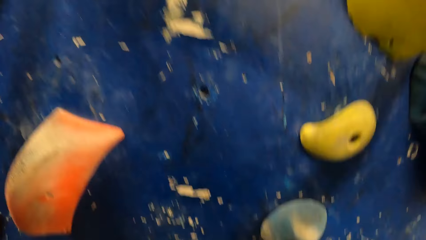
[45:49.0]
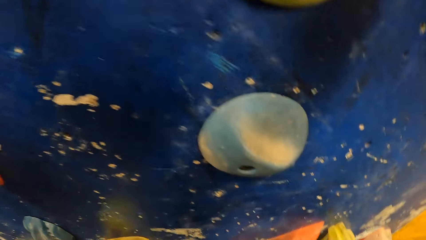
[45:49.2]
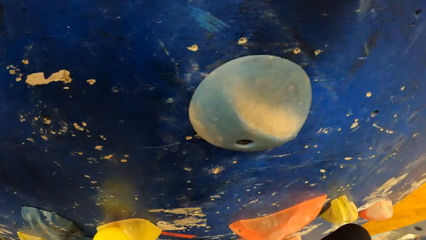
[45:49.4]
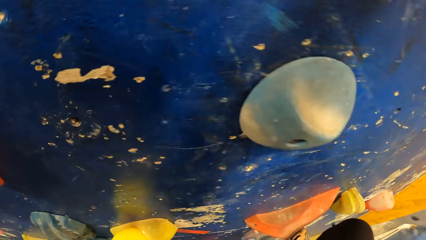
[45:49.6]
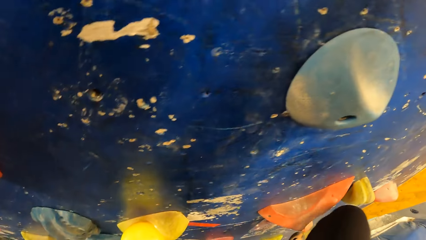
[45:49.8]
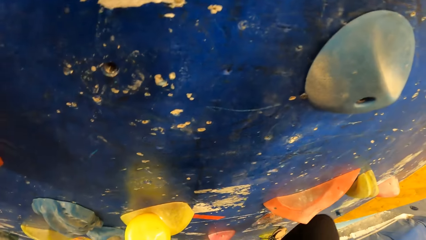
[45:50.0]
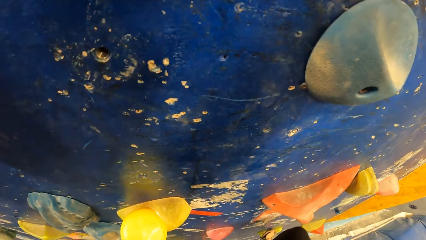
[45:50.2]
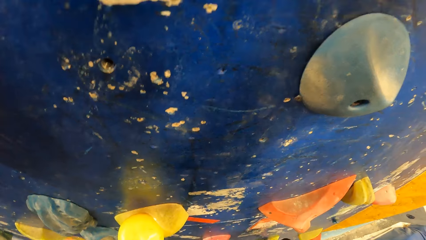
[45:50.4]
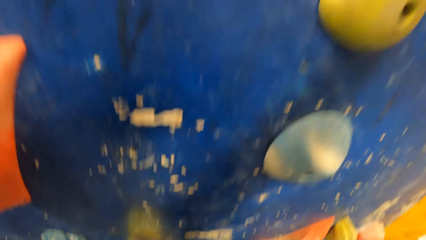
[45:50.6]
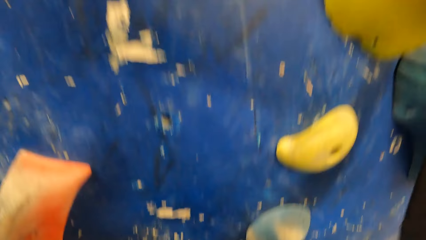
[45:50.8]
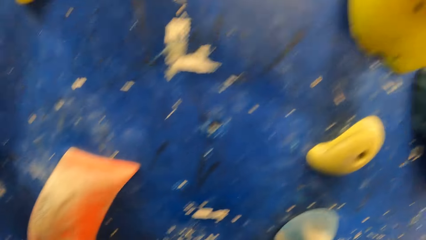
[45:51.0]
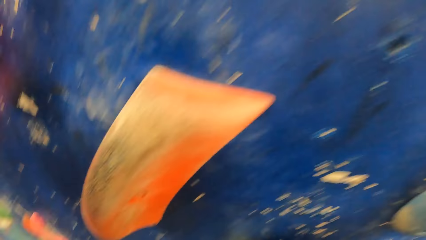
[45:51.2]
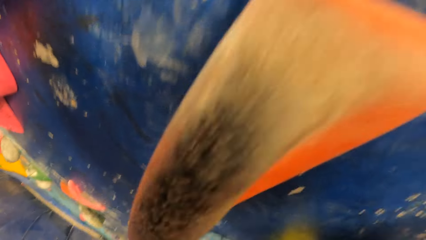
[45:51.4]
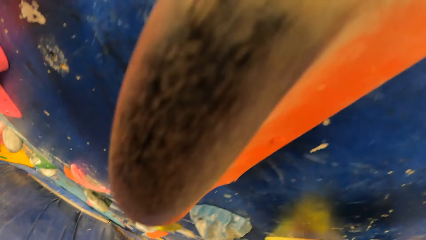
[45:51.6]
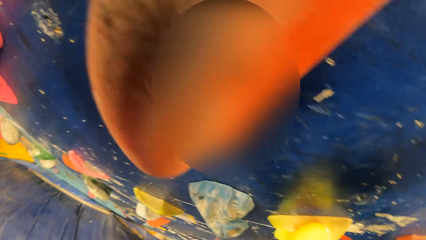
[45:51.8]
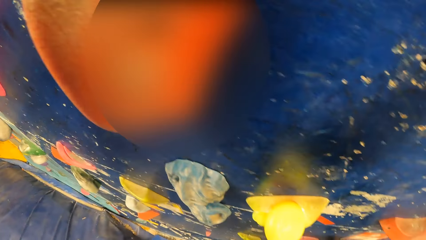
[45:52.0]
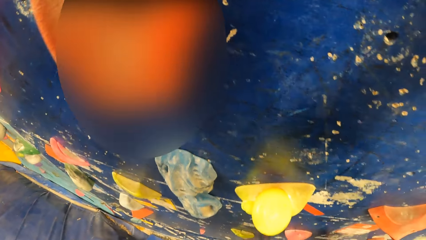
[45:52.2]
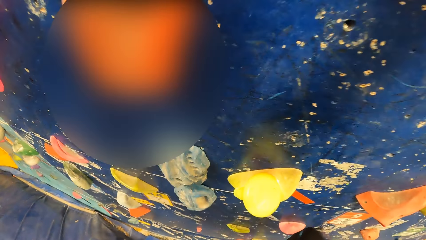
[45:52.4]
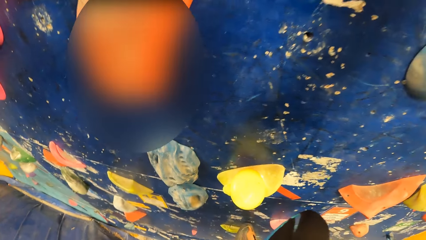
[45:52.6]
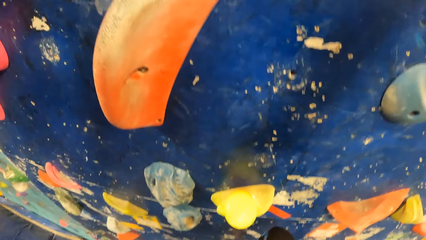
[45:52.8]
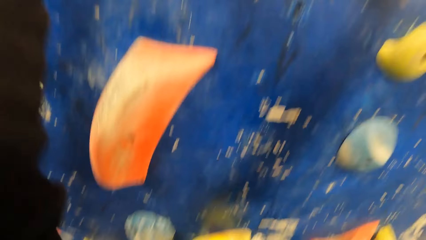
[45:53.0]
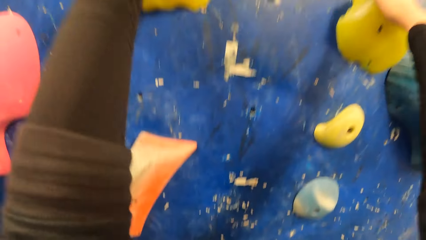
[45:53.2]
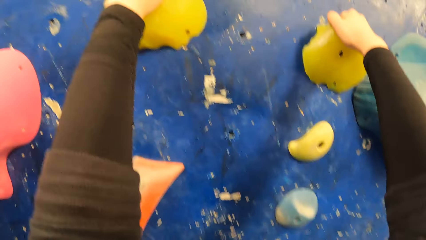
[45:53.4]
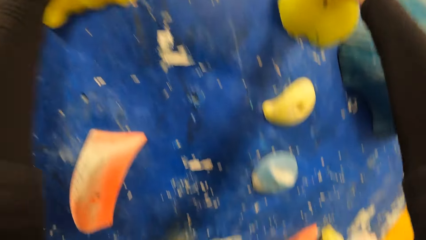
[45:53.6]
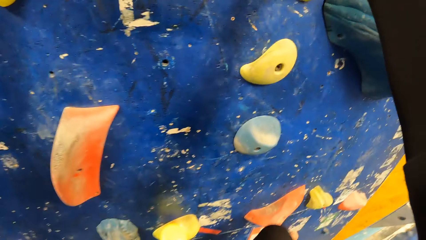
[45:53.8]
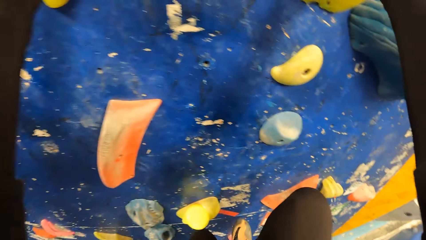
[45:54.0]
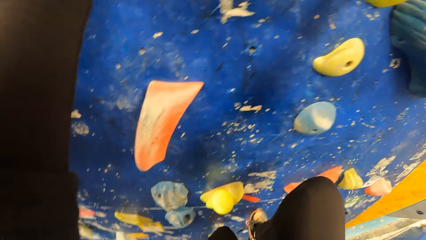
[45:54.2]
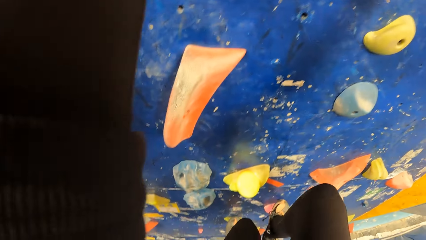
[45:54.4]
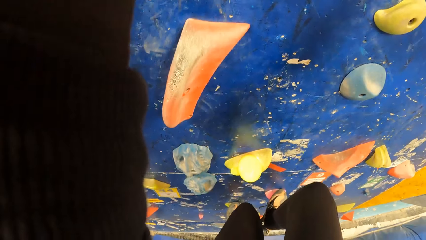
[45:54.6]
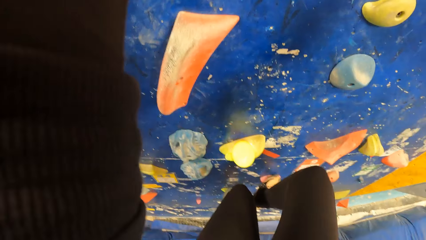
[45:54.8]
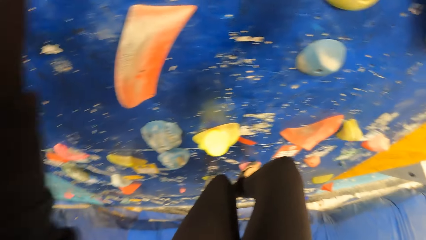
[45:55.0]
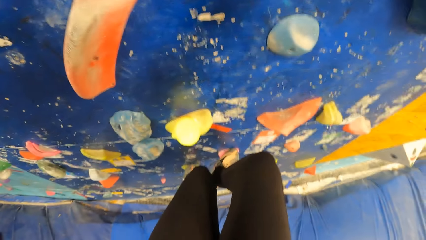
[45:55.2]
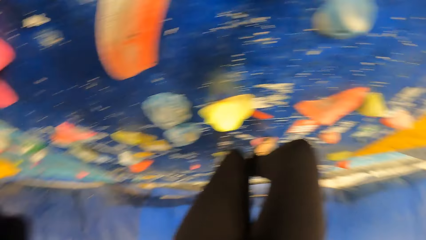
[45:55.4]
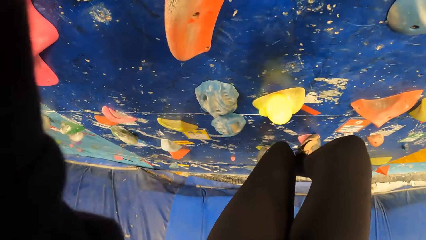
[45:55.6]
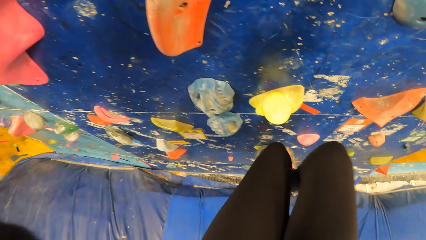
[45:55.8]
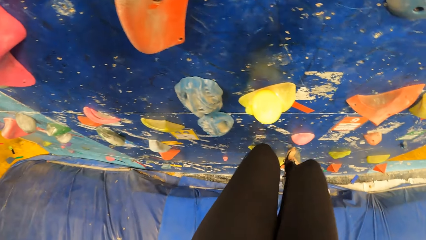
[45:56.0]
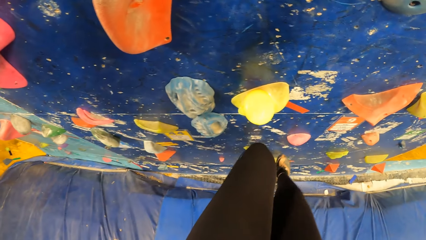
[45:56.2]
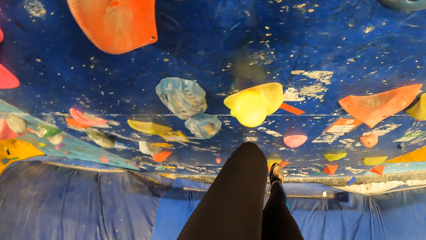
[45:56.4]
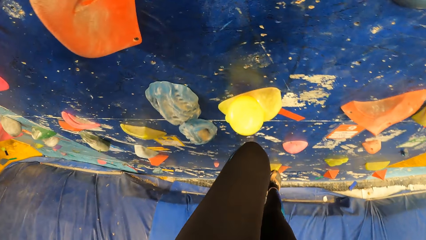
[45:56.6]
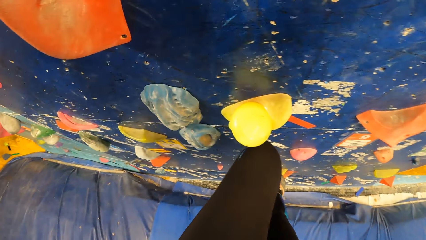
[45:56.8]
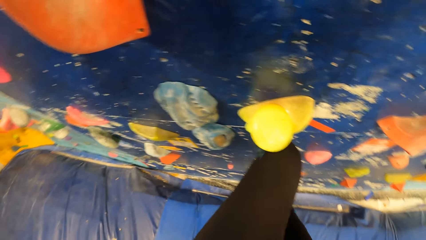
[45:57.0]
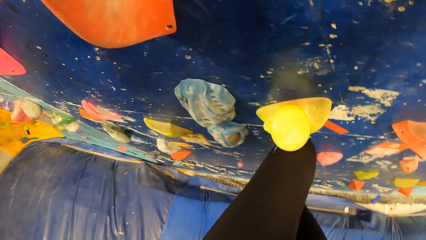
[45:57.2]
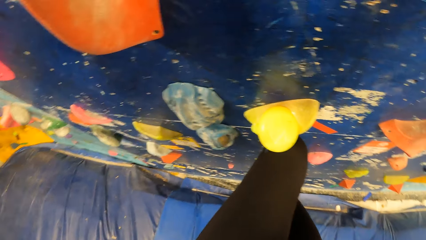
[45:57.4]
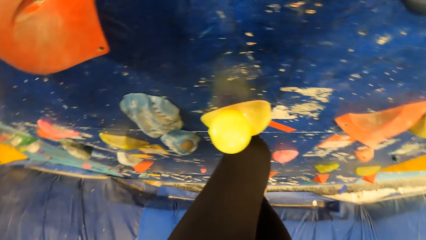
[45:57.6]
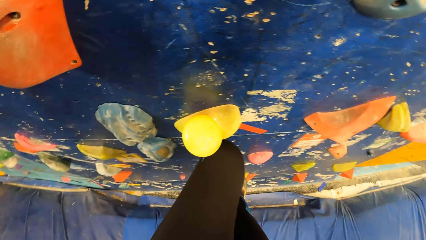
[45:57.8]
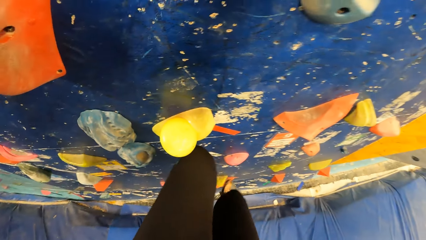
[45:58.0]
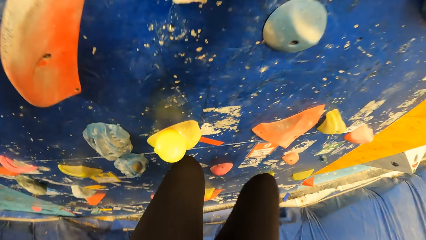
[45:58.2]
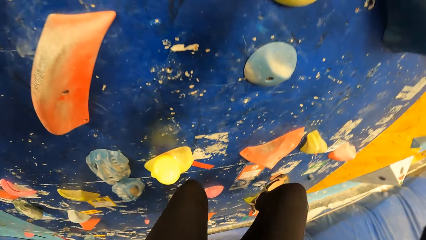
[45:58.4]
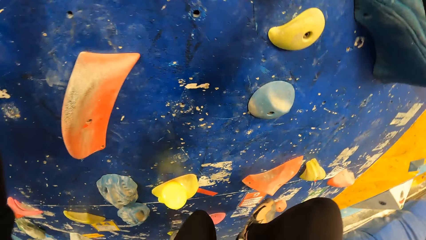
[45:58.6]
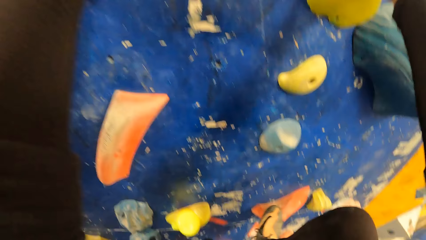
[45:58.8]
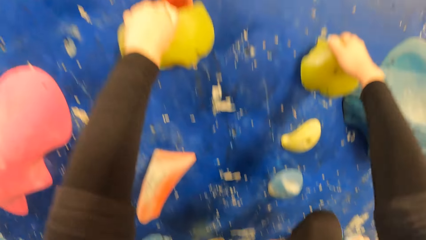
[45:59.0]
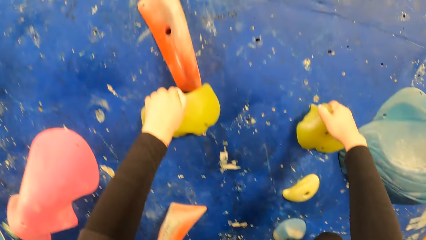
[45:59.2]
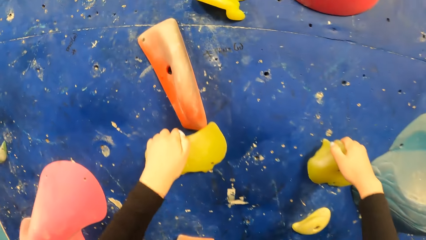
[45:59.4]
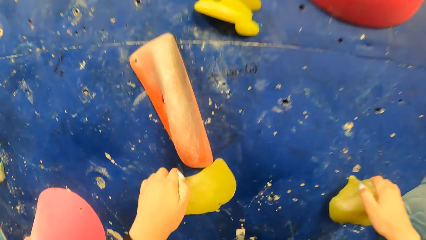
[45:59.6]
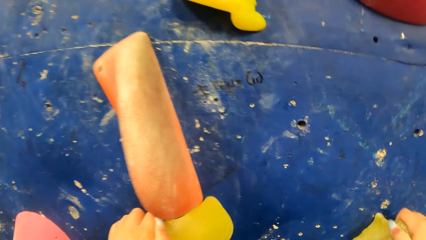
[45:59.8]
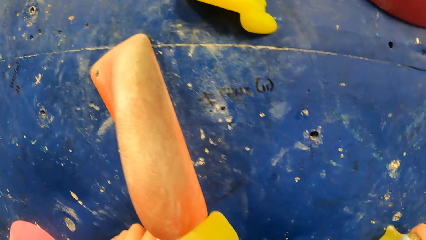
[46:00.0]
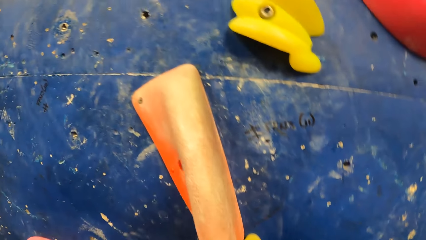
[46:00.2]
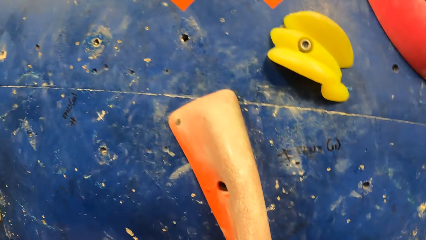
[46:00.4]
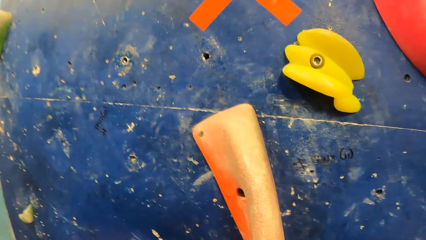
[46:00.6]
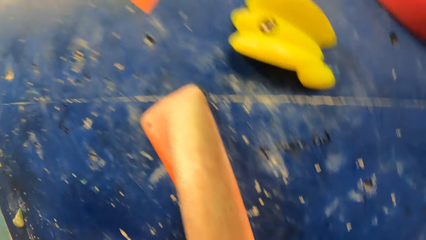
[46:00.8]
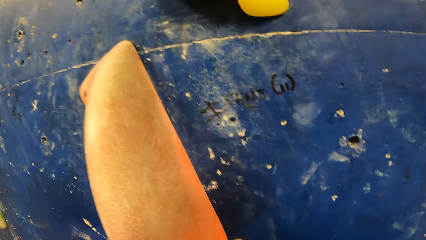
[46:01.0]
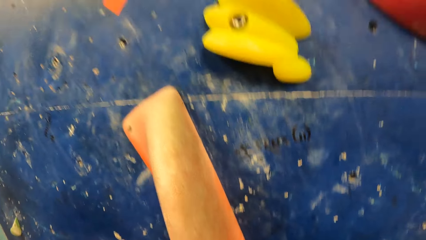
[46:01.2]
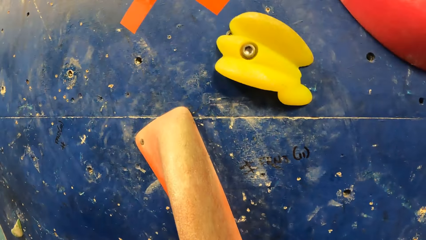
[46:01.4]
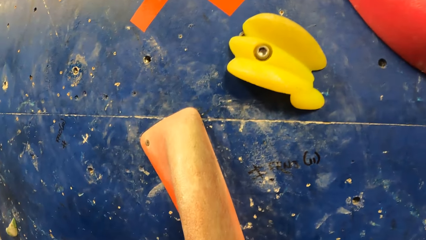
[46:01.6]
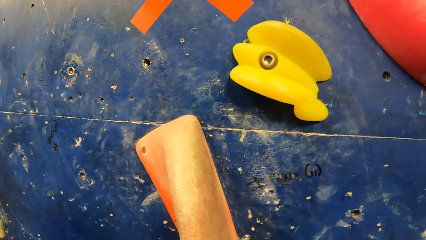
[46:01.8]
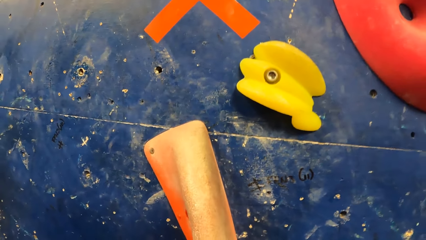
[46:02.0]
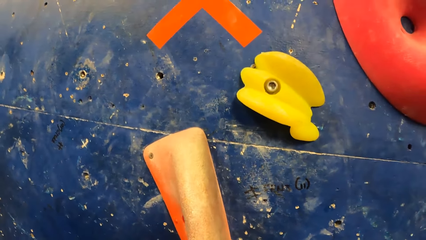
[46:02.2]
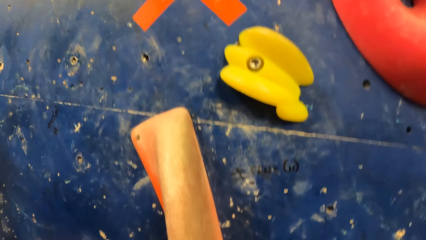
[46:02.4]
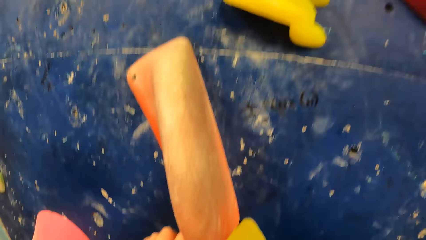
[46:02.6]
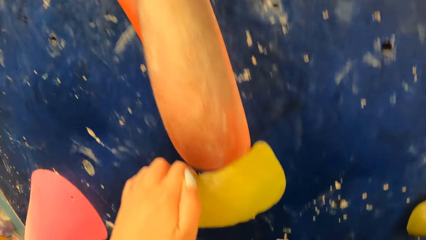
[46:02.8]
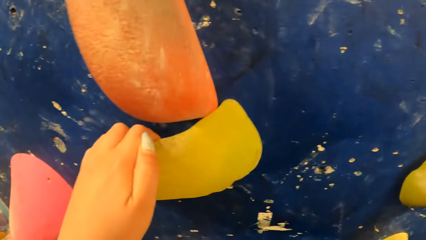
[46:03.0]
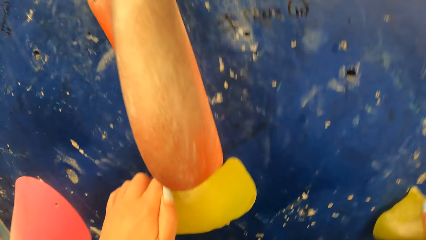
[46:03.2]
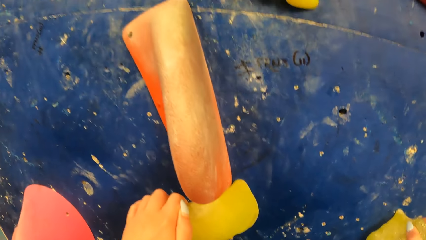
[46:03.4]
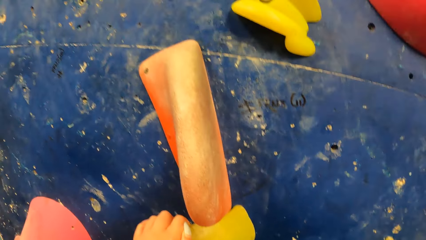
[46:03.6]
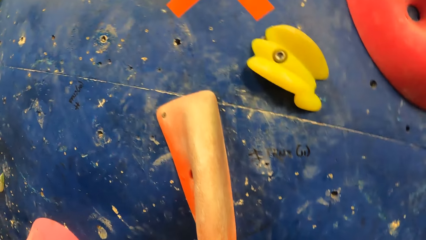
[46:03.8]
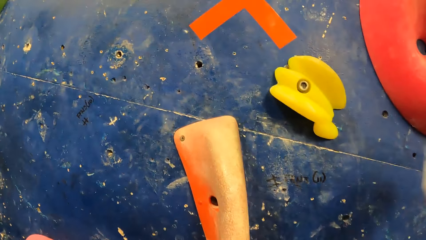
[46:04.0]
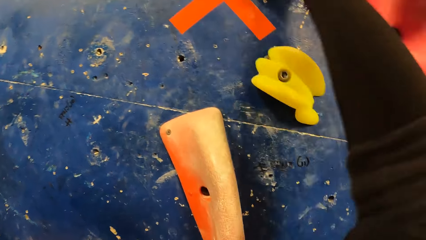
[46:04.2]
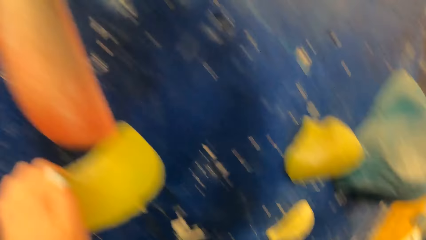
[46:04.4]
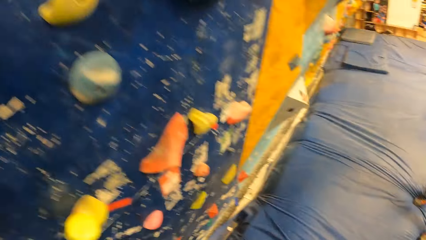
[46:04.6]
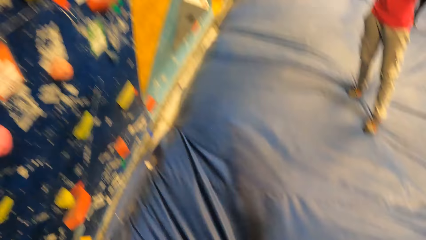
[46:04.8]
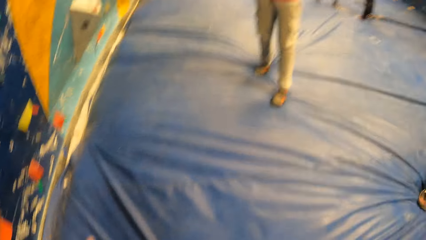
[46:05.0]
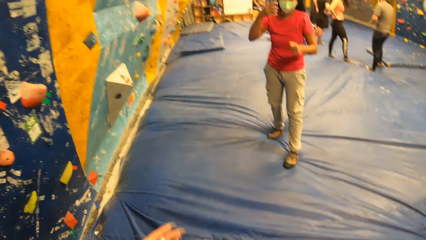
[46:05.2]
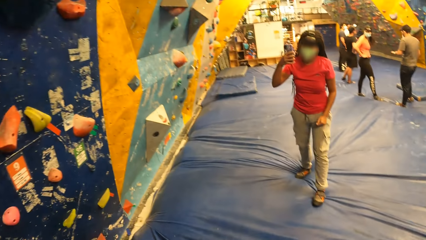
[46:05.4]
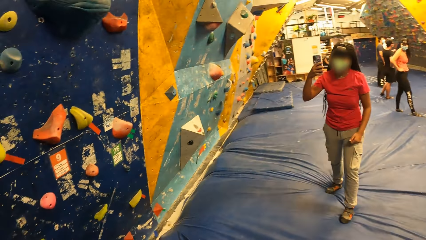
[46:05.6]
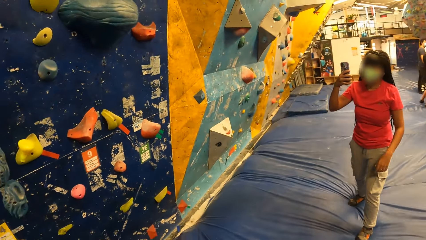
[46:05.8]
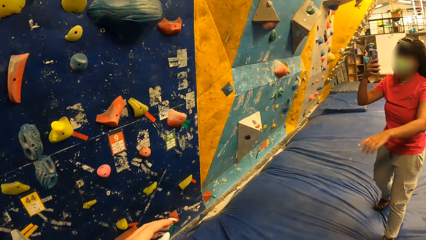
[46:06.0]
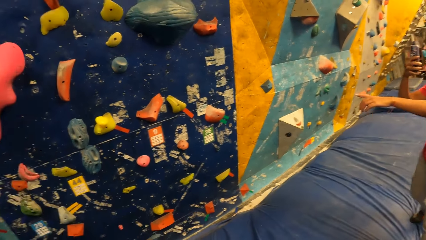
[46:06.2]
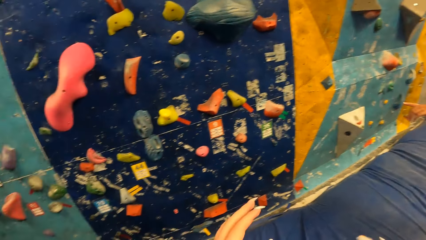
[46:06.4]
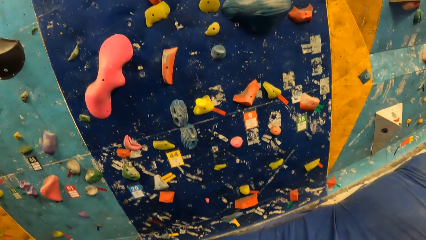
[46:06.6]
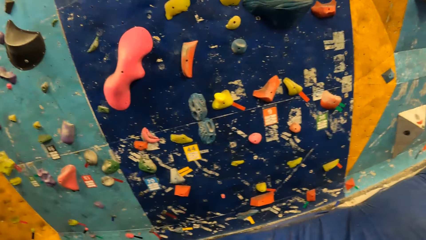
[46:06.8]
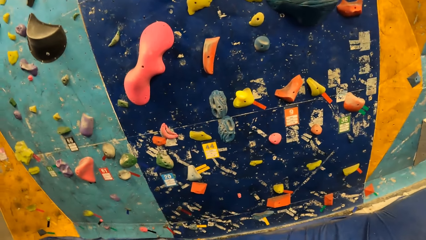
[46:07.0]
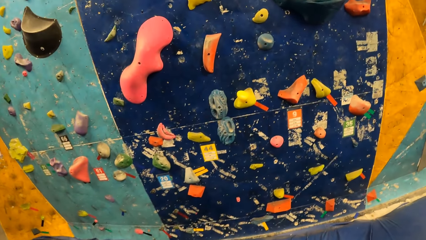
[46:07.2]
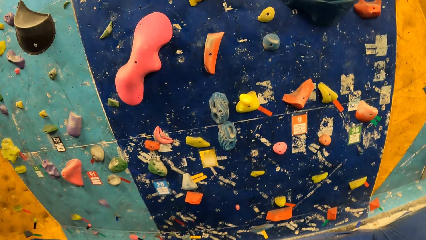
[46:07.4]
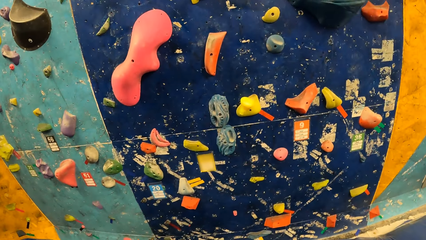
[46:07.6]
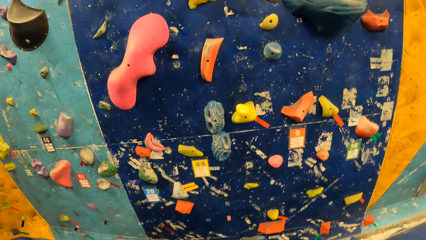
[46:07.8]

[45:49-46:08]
The camera wearer steps on something on the wall. They stare at something on the wall. They jump down the bouldering wall. They jump on the bouncy mat. A lady stares at a phone. The camera wearer looks around.
